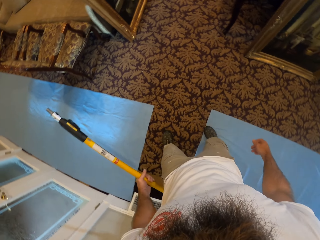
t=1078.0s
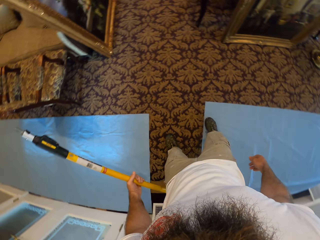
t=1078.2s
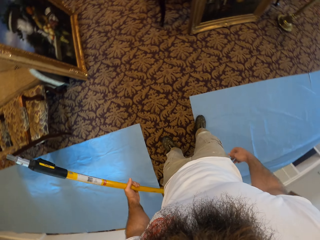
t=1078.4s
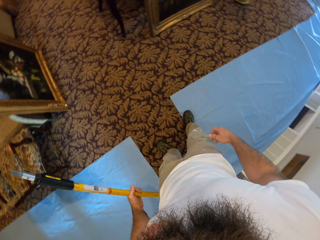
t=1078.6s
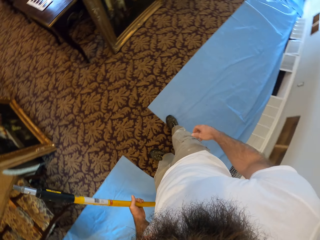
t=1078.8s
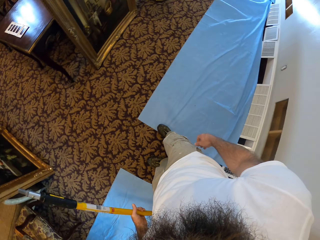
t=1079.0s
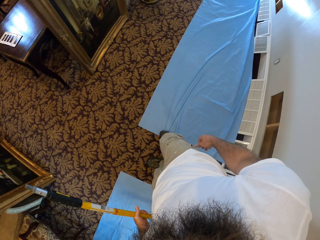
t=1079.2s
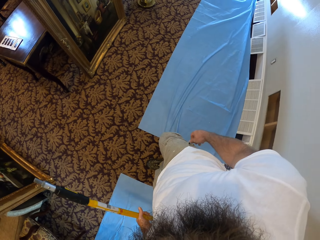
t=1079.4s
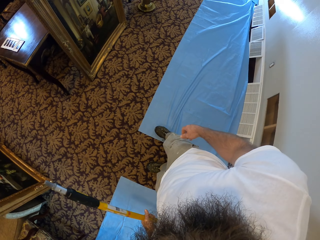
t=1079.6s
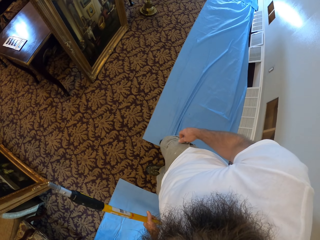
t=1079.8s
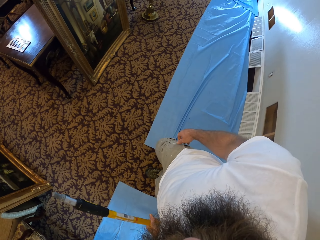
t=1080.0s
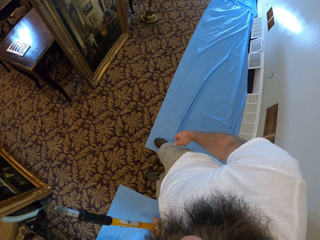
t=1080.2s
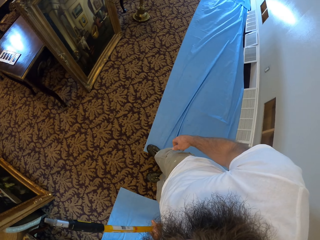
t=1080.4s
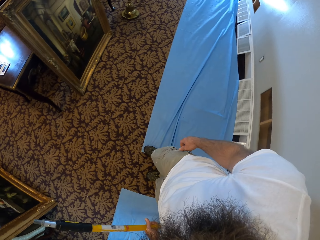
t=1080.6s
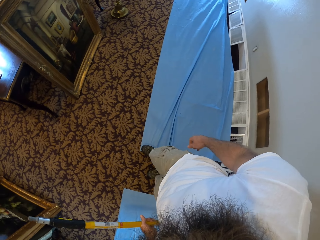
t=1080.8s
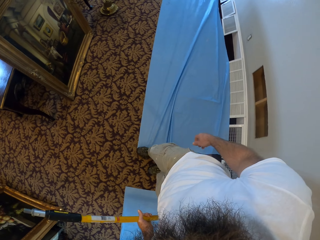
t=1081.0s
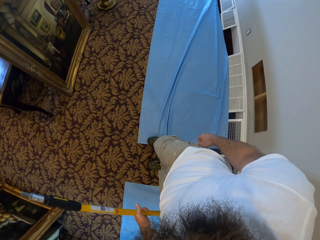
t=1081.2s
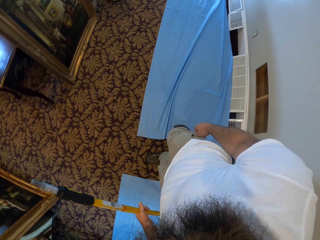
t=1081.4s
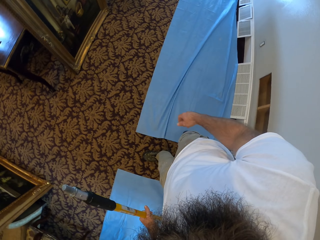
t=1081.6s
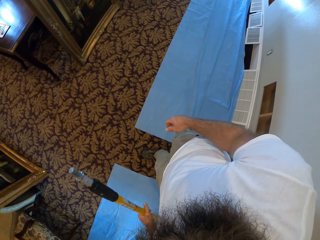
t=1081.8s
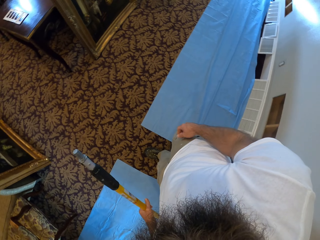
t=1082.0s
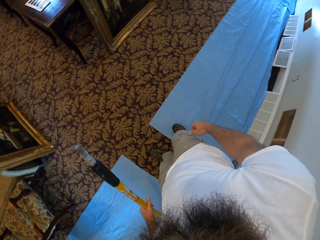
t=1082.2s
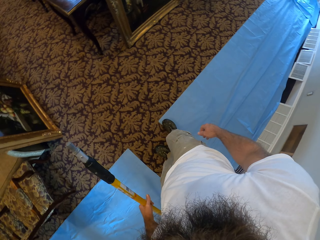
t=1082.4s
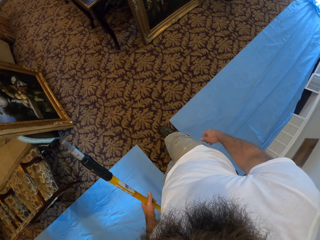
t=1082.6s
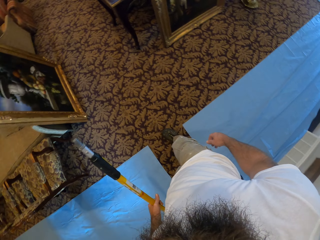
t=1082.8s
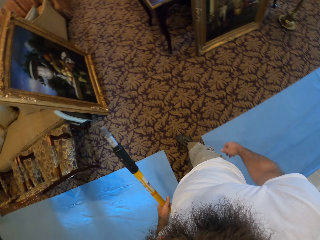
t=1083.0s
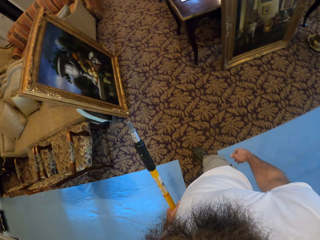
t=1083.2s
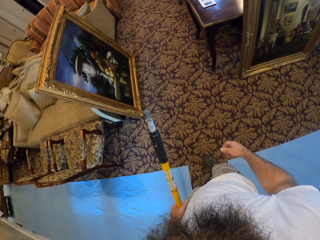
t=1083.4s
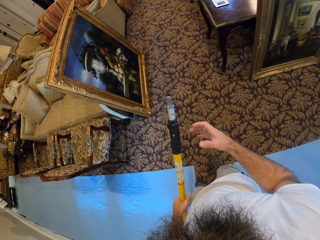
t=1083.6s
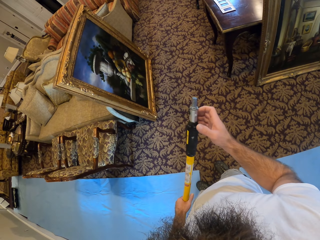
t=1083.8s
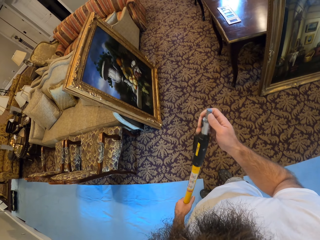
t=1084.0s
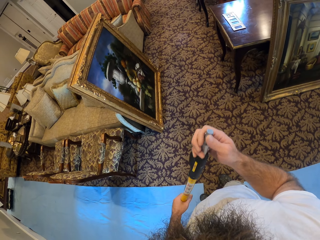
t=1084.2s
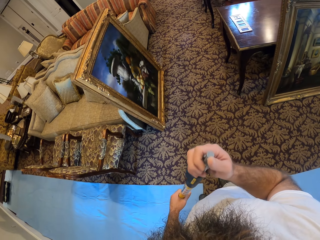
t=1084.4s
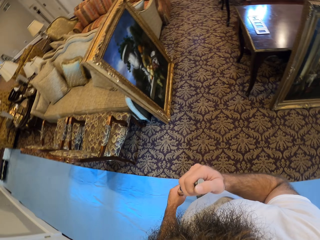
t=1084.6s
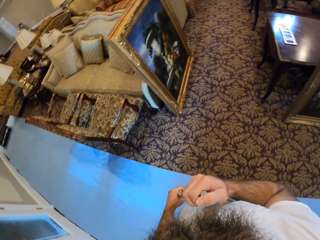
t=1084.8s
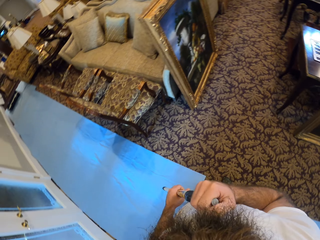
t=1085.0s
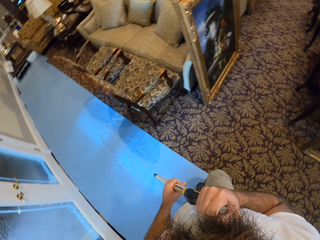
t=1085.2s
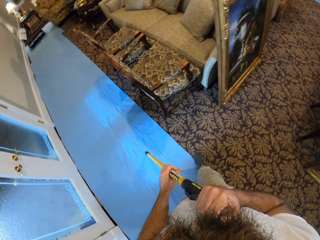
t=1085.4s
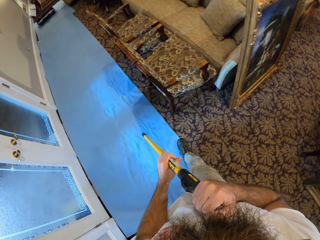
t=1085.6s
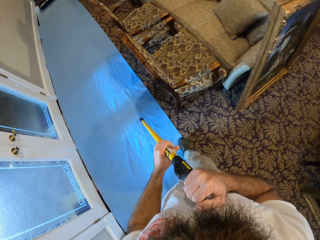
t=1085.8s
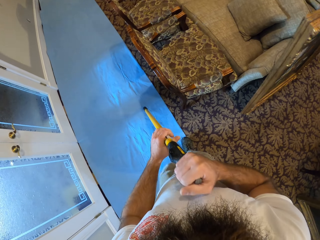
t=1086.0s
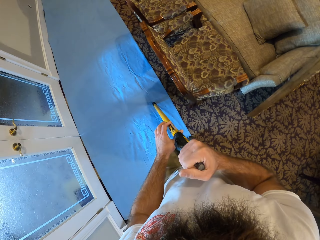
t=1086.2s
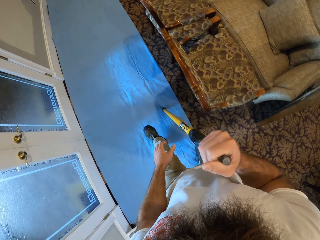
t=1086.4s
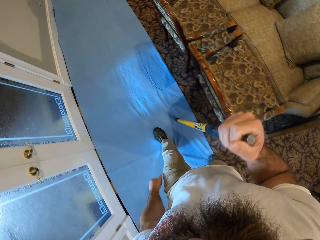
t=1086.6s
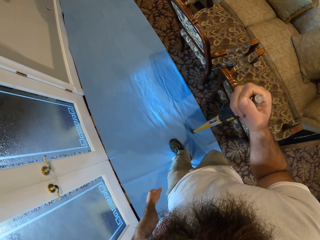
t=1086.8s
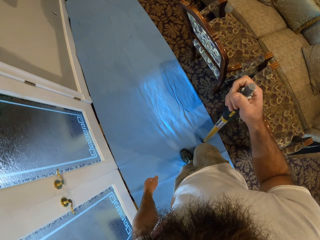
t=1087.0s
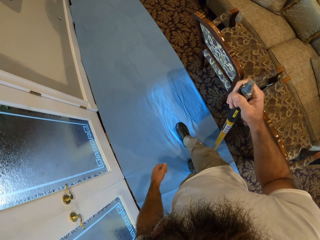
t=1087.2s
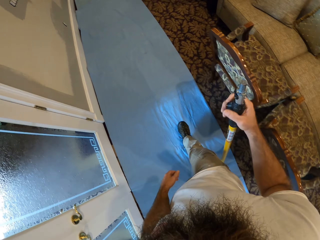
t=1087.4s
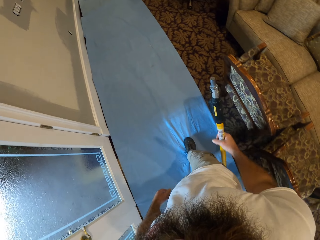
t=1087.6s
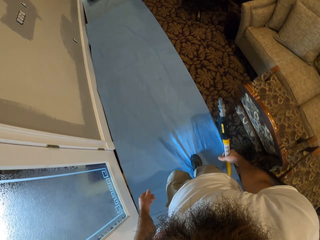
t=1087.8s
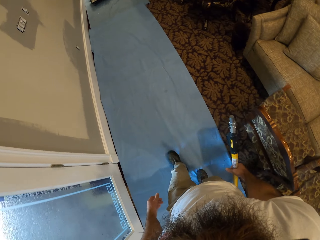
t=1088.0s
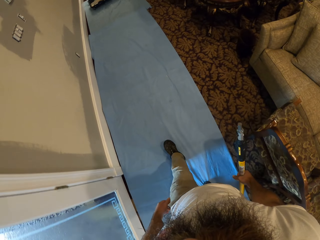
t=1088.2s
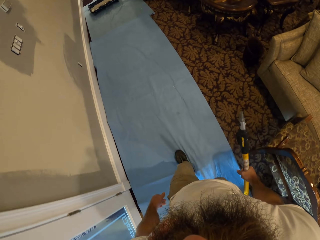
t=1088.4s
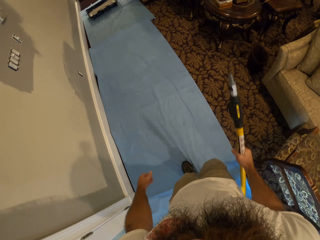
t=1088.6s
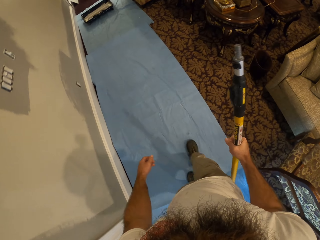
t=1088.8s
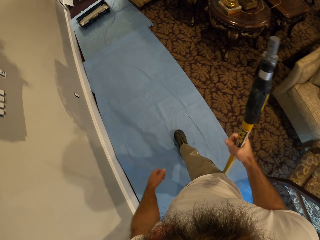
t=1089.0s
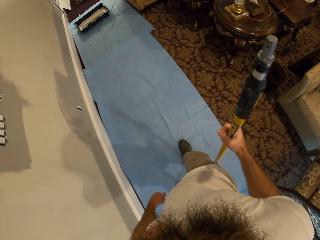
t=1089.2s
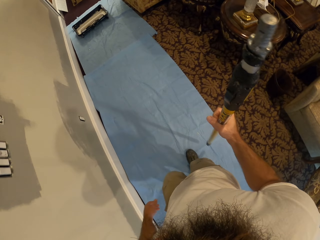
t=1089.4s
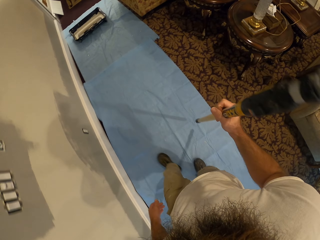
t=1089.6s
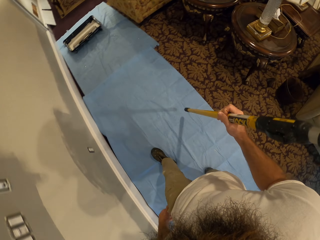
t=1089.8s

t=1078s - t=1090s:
The camera wearer adjusts the blue dust sheet on the floor with his leg. He walks in the room. He moves the canvas with his right leg. He holds the handle of the paint roller with both hands. He holds the handle of the paint roller with his right hand.

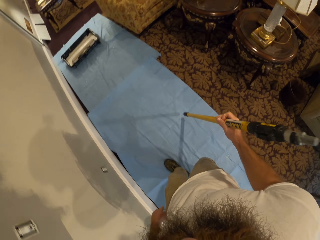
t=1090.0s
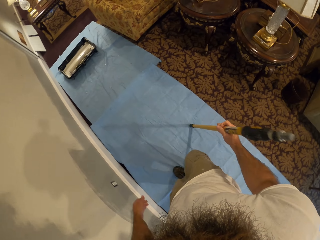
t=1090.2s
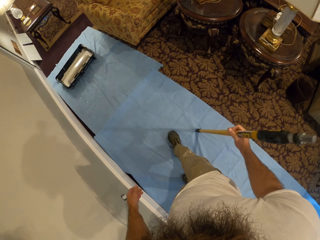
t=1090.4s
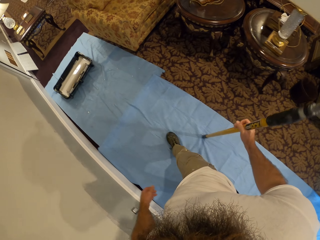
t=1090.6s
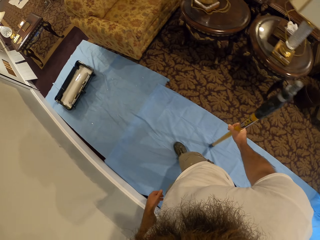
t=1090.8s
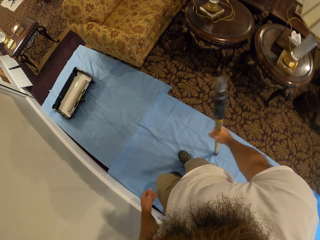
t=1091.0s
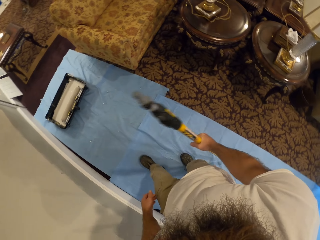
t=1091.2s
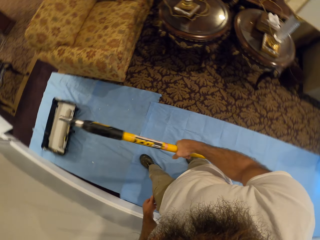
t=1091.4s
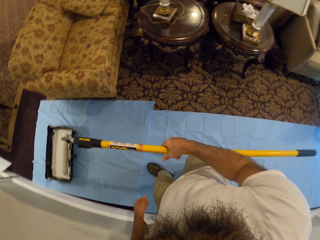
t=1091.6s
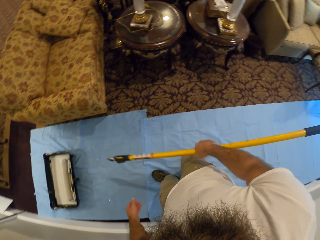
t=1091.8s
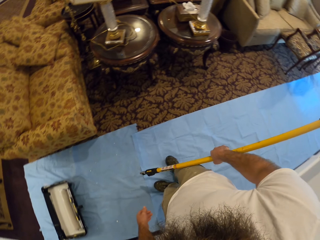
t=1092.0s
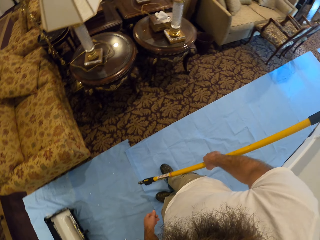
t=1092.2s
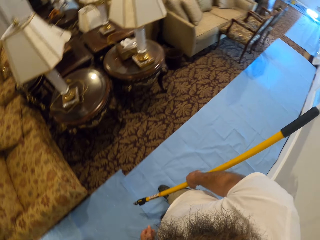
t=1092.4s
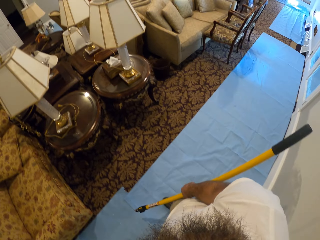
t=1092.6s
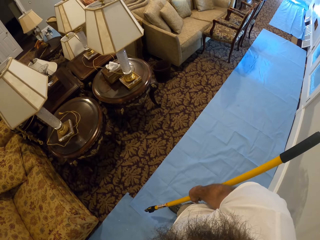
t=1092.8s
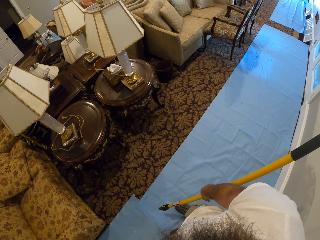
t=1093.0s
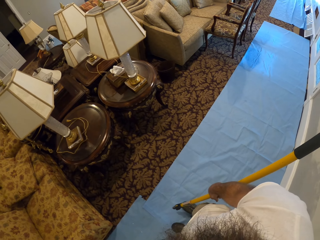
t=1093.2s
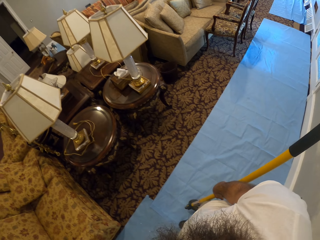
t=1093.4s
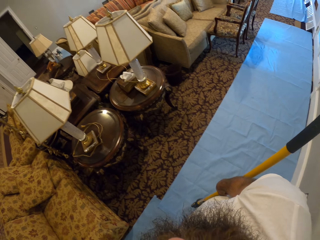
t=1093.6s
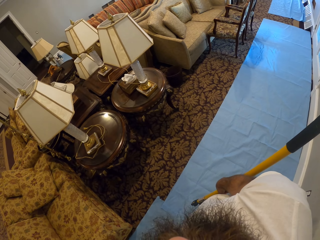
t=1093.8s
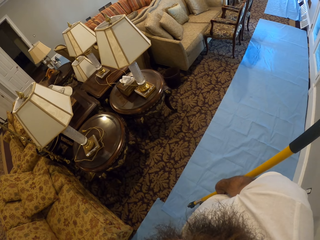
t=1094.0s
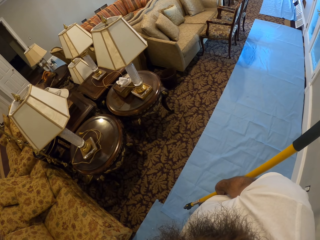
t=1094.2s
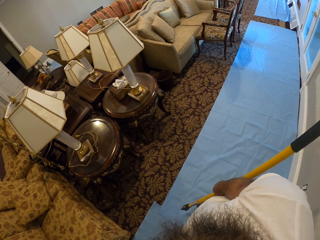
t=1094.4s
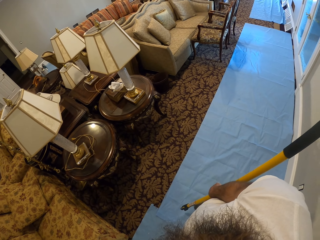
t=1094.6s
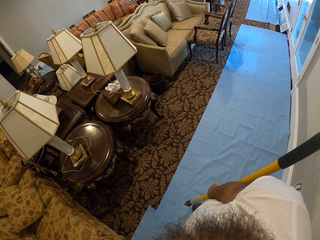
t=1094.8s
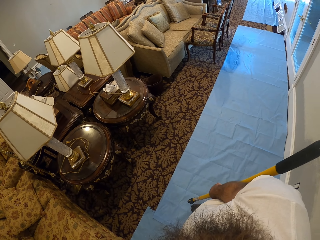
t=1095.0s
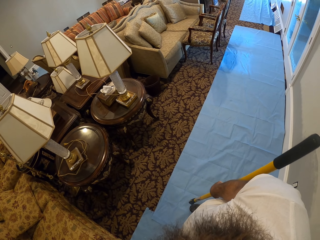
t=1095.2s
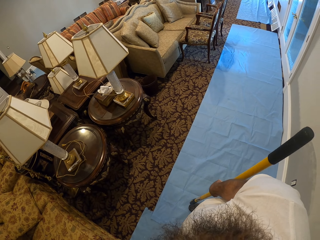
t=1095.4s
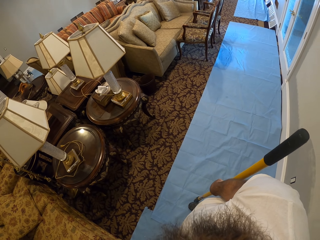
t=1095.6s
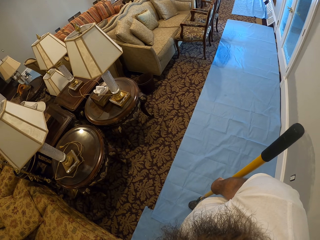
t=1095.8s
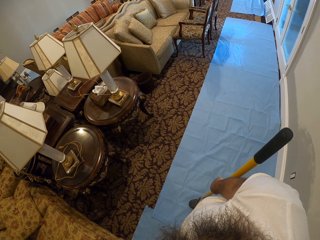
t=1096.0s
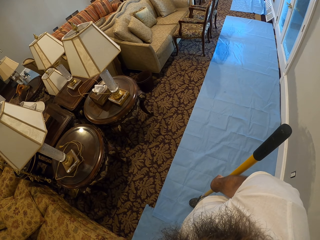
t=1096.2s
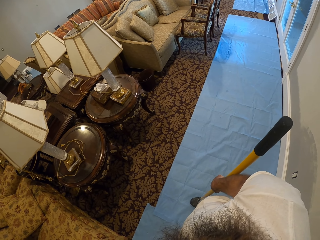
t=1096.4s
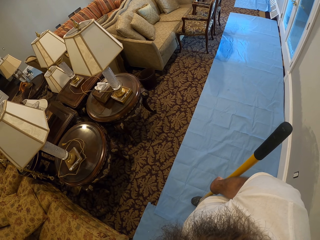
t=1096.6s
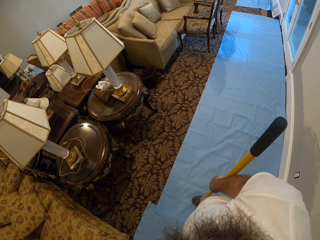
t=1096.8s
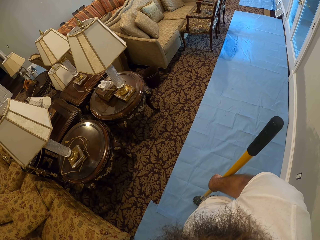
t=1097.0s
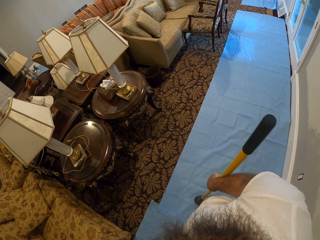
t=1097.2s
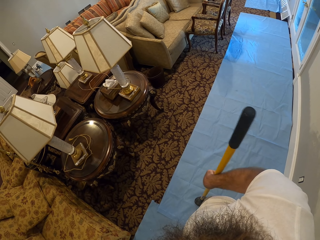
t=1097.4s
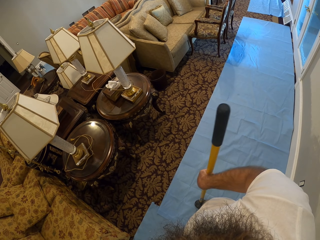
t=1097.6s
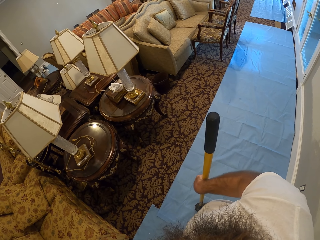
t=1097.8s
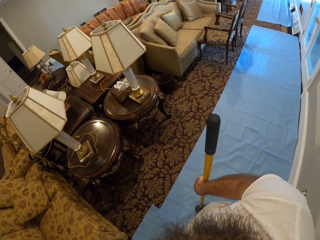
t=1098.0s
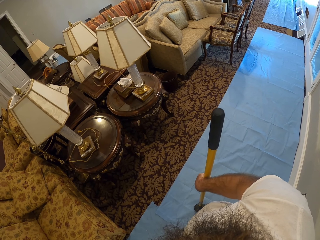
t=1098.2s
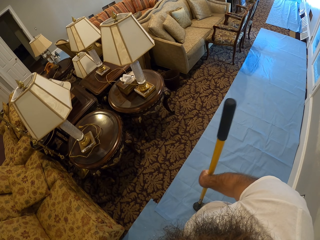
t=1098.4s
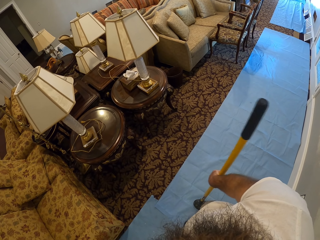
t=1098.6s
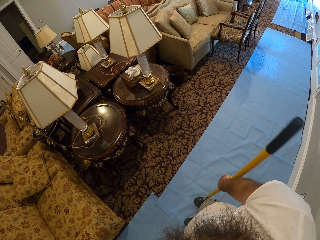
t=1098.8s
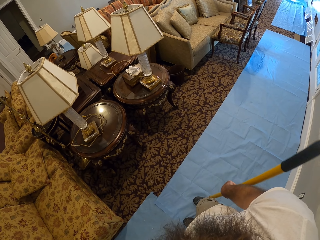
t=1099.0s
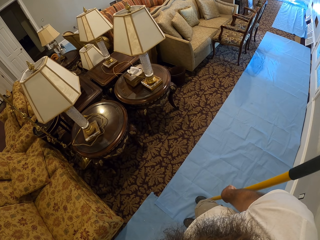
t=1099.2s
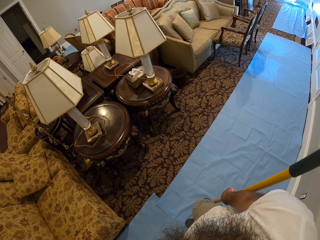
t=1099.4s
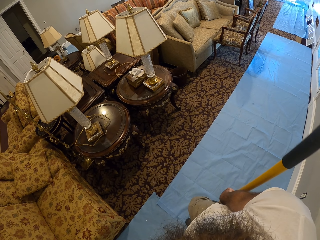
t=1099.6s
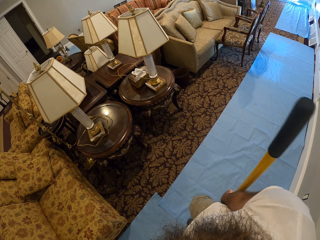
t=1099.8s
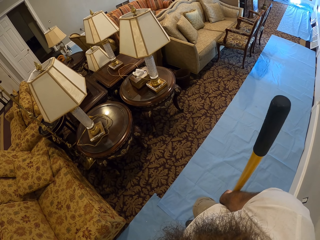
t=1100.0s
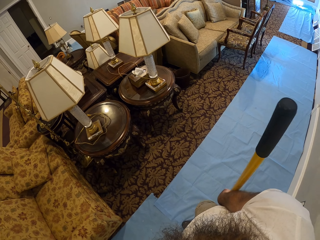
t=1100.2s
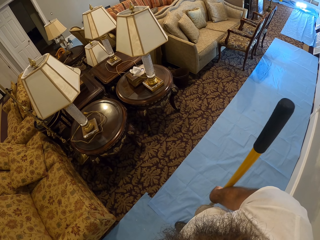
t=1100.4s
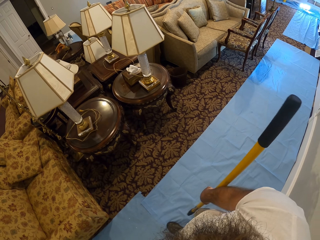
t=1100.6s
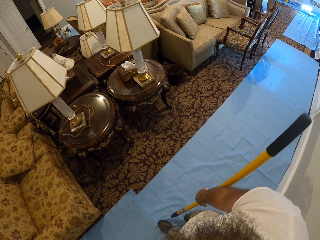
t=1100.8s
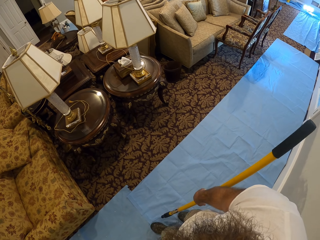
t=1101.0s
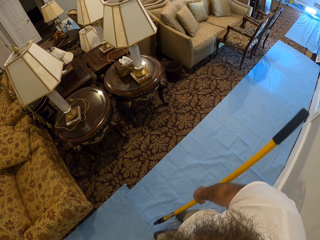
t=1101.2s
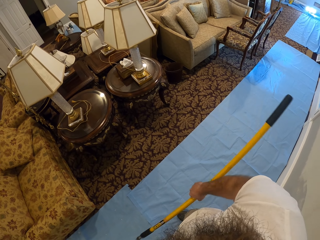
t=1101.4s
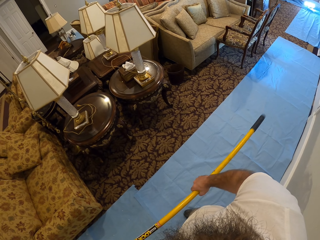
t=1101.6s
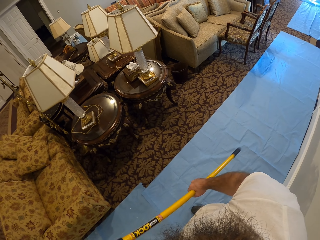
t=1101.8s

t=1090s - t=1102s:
The camera wearer walks with the painting roller handle.
